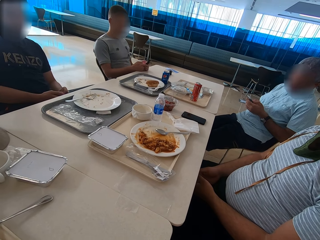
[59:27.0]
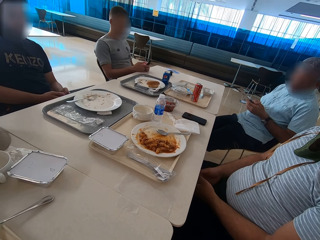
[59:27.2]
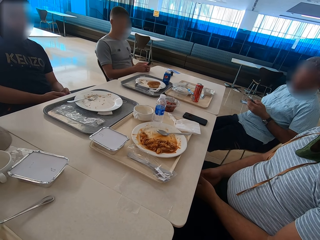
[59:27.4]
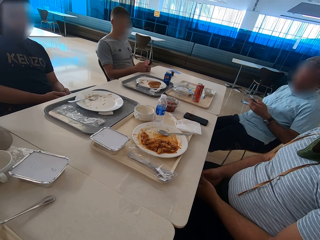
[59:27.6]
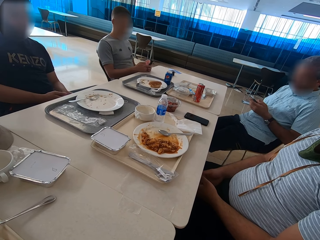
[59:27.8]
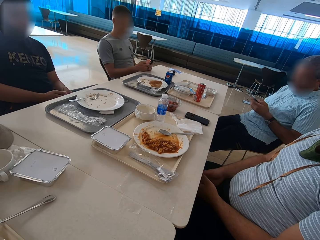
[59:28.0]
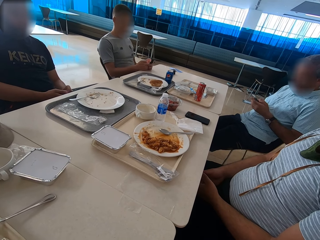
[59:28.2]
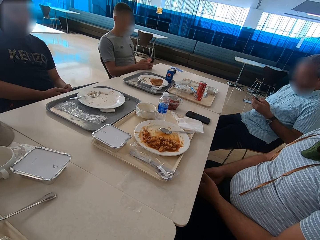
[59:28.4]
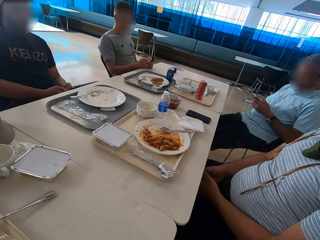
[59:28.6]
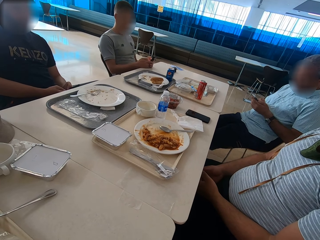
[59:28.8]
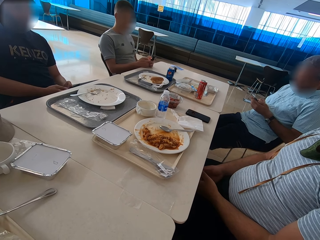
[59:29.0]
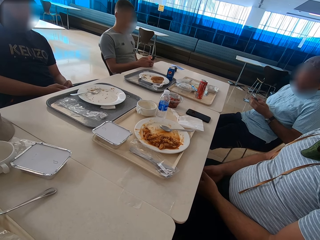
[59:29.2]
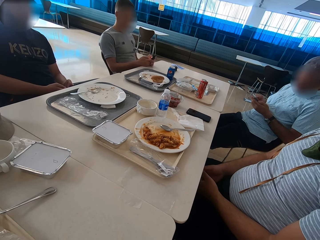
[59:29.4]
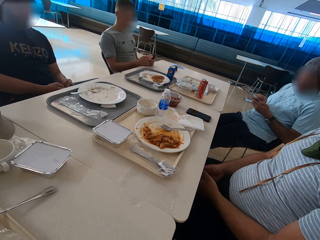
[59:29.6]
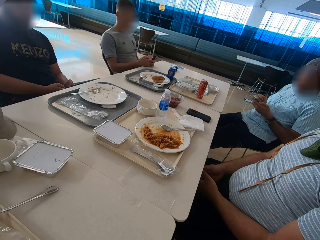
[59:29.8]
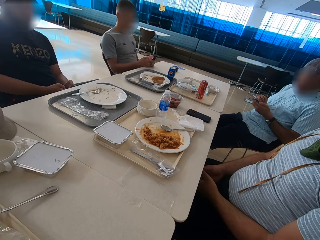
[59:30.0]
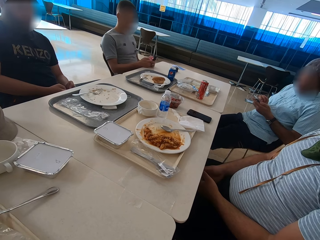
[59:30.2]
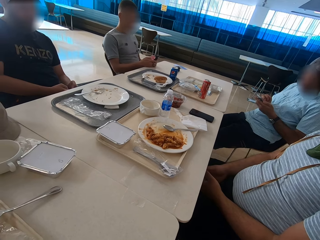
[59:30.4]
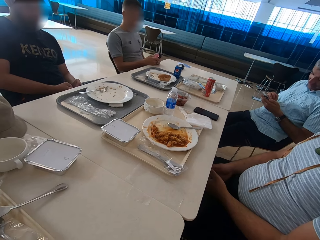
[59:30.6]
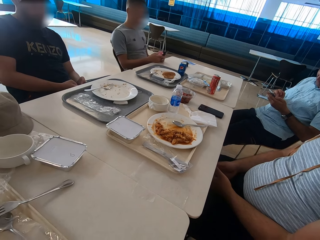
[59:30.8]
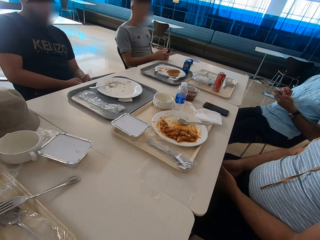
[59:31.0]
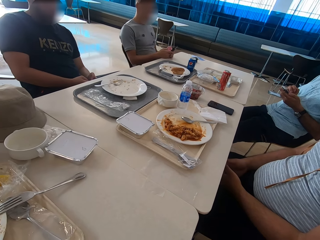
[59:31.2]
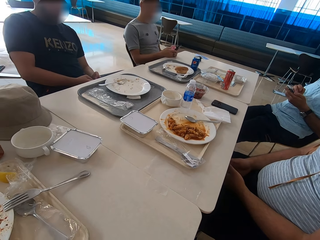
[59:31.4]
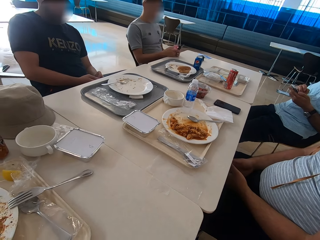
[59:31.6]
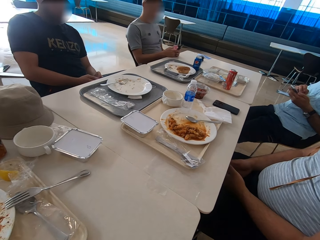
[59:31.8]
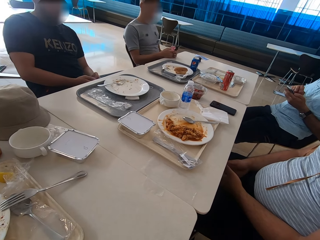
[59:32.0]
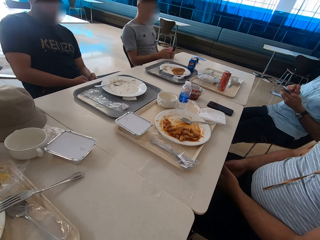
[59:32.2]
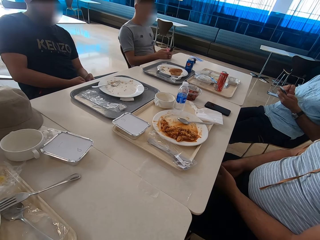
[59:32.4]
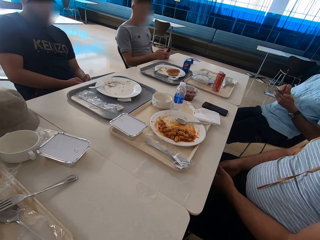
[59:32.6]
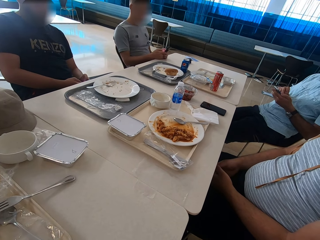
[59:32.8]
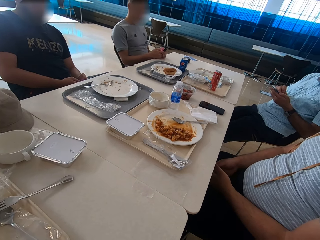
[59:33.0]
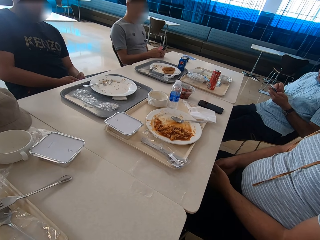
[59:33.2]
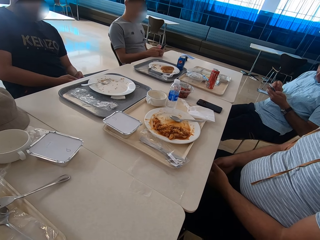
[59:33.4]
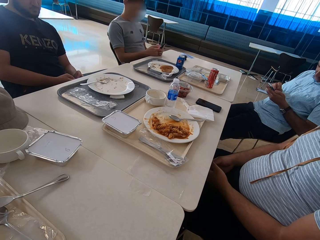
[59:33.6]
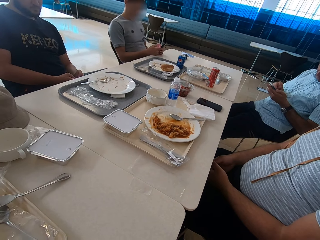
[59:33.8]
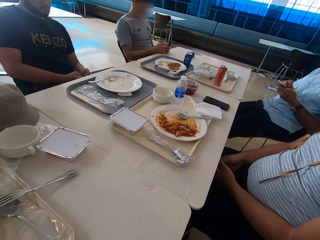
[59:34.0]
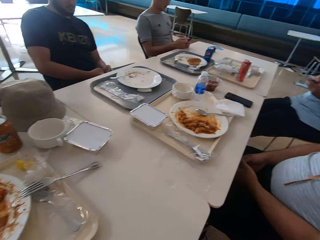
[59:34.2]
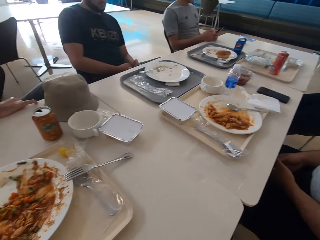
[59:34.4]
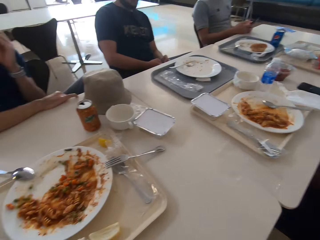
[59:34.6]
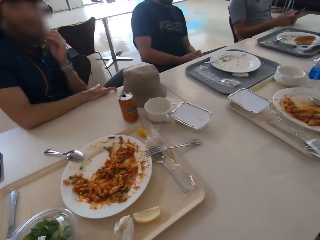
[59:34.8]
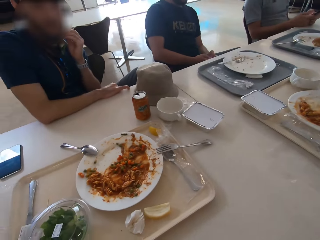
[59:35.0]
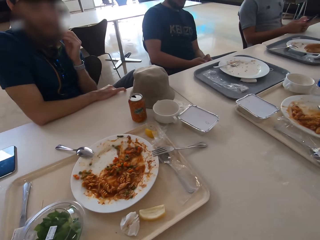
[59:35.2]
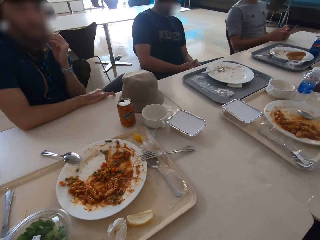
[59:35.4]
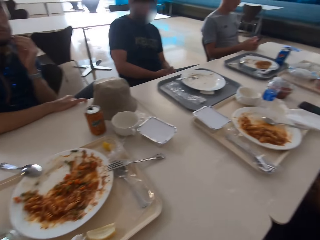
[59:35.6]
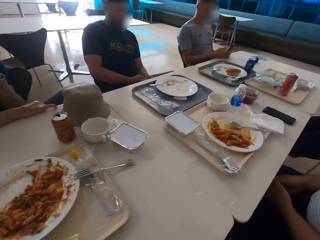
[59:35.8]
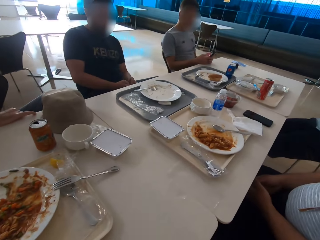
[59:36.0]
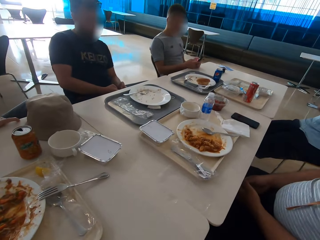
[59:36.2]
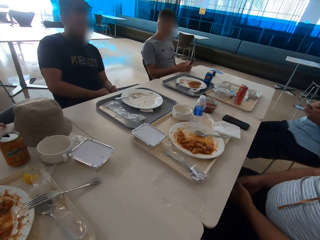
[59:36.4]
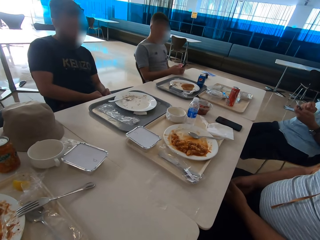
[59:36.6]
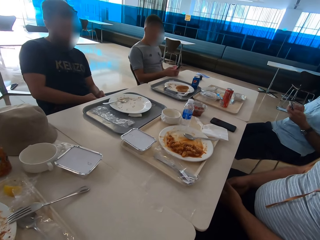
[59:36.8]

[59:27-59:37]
The camera wearer looks around.

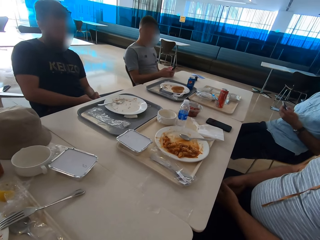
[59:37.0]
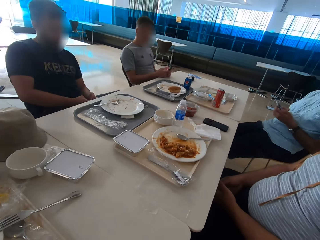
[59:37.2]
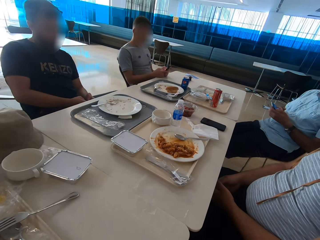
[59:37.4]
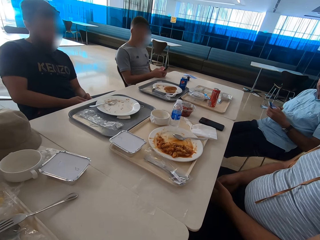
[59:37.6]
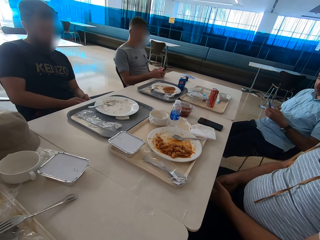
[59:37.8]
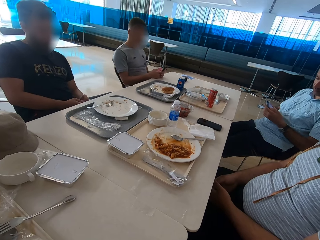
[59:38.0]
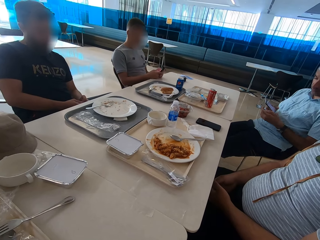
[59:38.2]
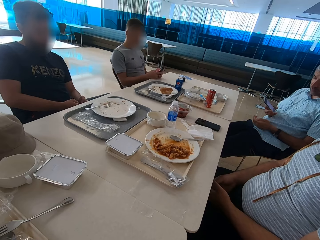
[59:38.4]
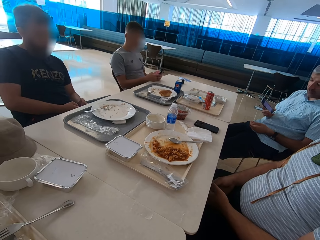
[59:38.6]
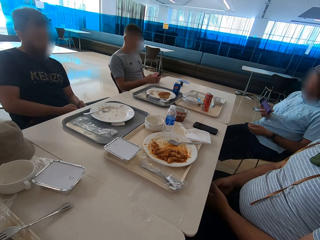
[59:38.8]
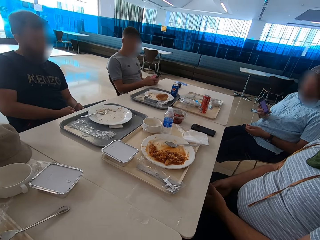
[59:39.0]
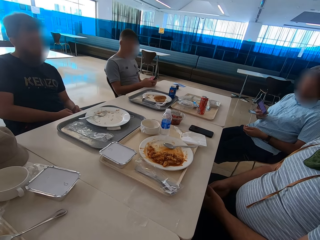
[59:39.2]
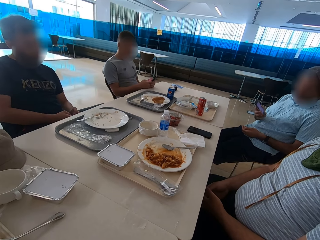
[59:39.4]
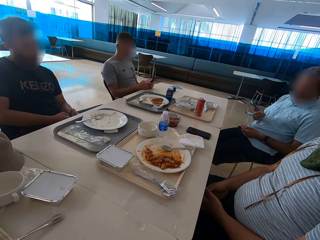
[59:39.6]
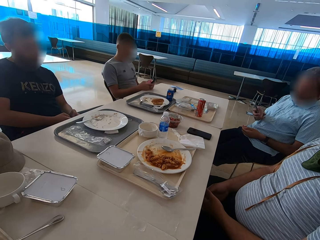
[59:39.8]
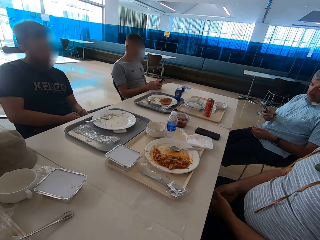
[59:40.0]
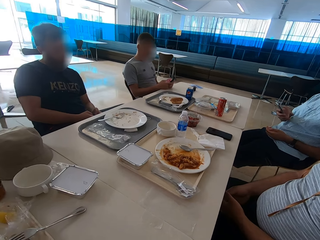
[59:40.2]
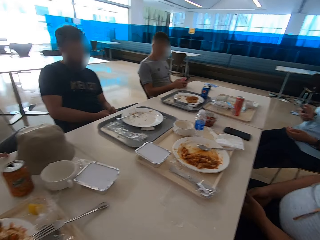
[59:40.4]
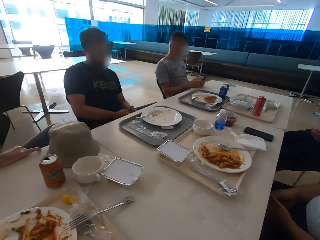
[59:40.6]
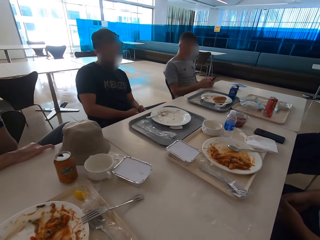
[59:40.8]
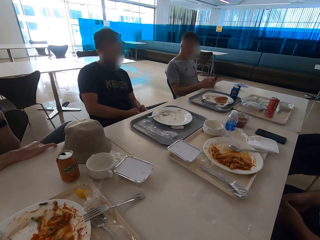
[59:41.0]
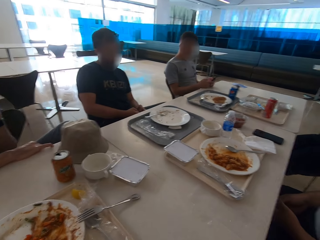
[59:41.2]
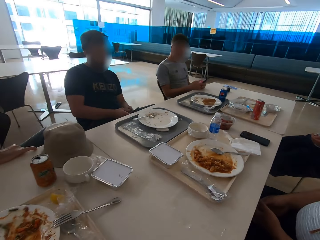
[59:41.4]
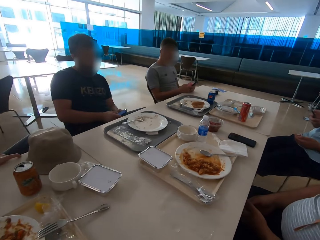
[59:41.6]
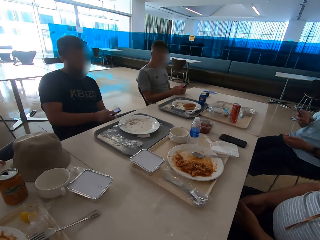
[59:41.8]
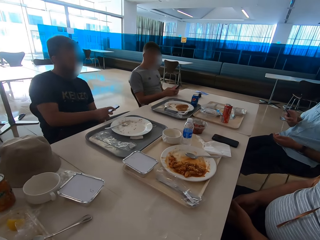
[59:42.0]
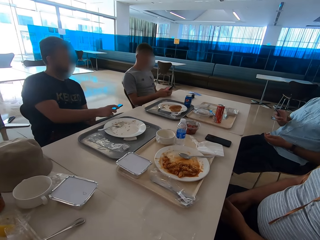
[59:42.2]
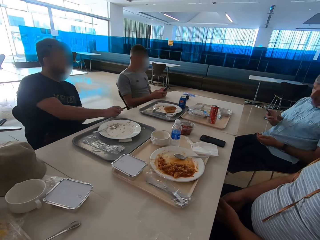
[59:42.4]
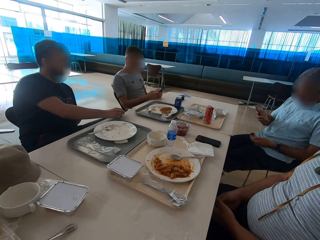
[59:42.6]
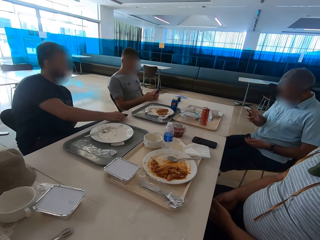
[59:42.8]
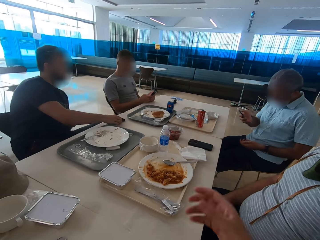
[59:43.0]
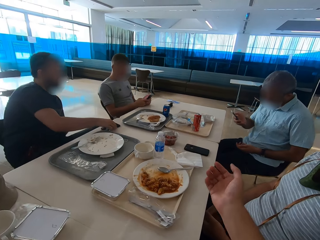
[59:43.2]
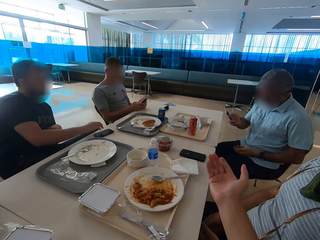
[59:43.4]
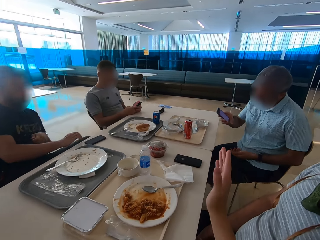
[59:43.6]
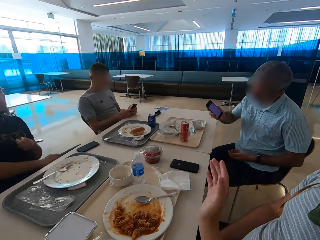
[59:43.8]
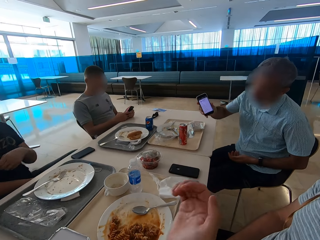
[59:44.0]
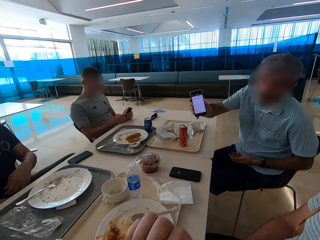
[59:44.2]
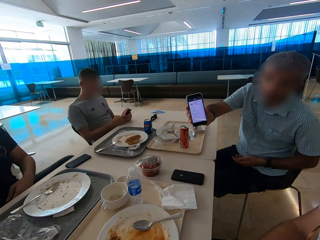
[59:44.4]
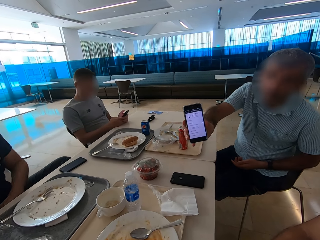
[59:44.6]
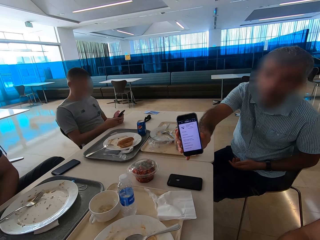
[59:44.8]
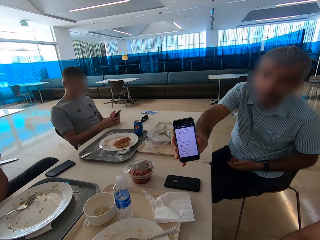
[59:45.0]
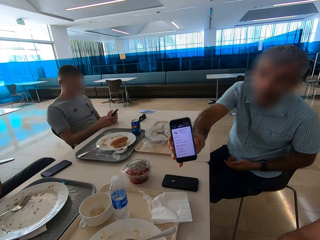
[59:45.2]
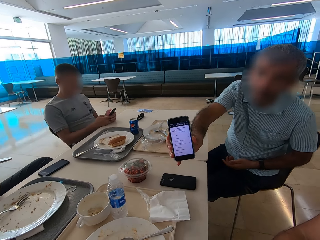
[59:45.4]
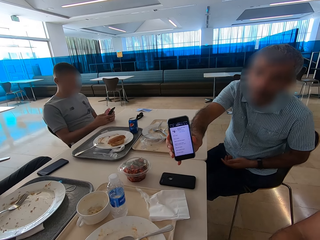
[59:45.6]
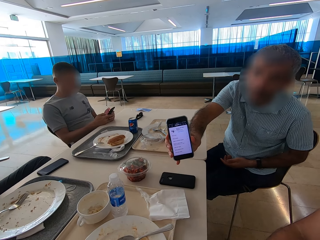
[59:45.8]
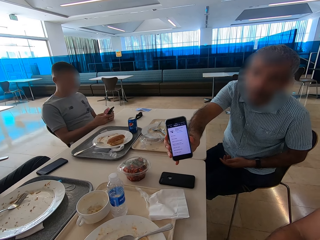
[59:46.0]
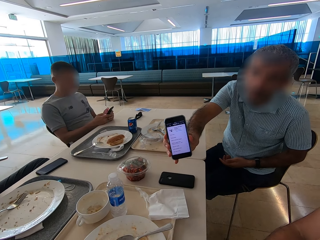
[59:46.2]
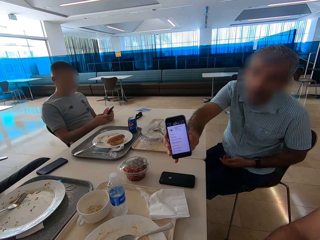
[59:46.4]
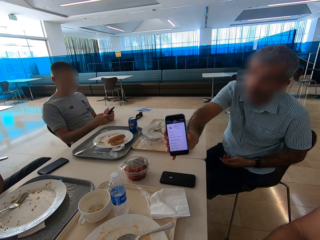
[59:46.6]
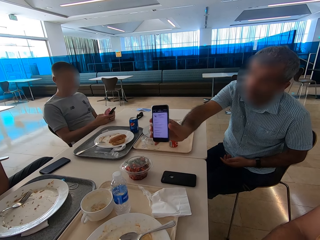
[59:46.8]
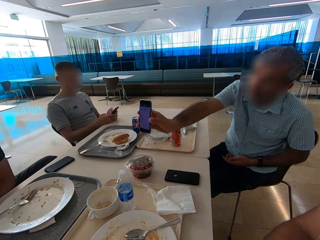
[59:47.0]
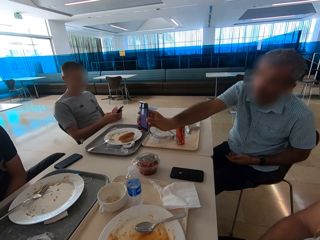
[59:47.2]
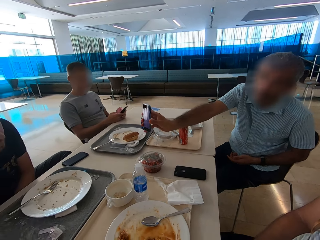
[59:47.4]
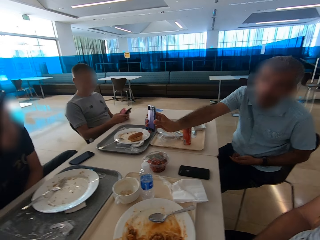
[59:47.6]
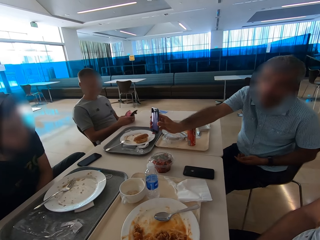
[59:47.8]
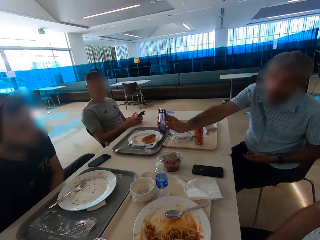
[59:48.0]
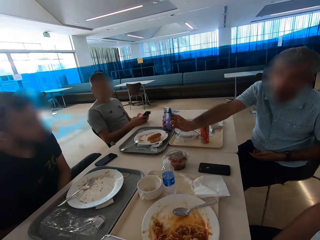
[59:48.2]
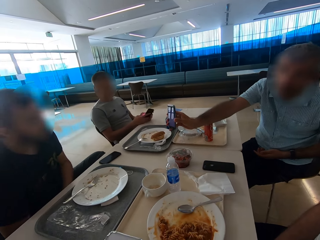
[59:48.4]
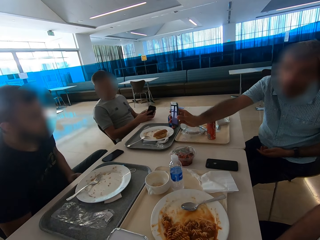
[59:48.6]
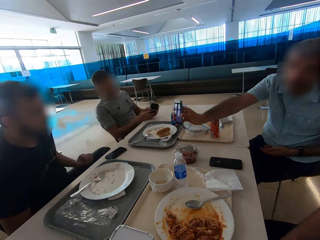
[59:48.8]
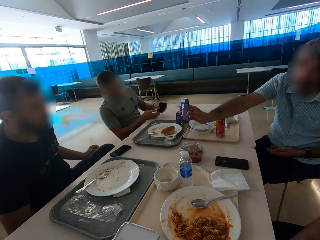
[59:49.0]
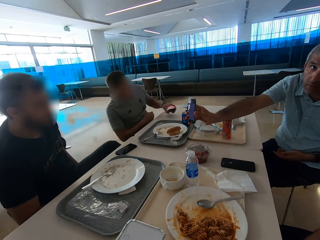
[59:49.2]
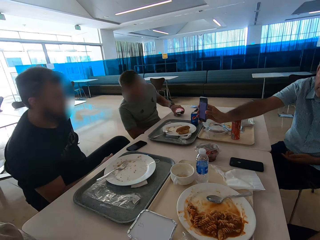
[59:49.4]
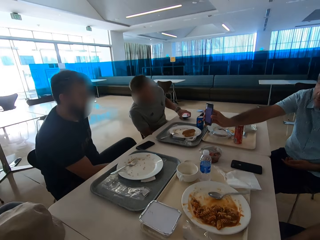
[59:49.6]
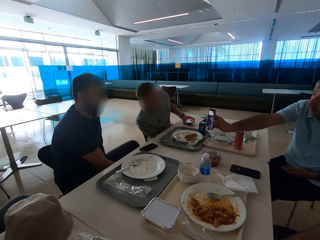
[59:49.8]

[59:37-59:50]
A man tilts his phone. Another man puts a phone on the table. The camera wearer stretches out the right hand. The first man shows the camera wearer his phone. The first man shows his phone to the other man.
